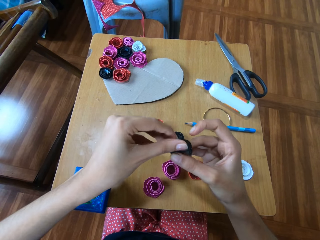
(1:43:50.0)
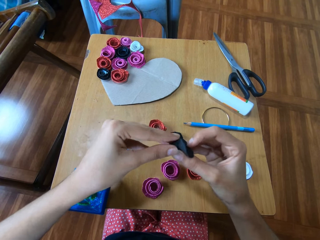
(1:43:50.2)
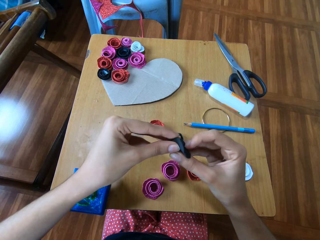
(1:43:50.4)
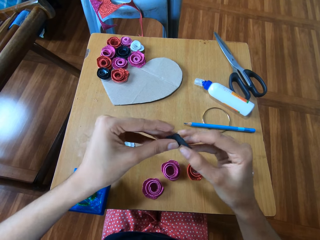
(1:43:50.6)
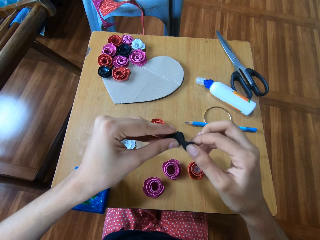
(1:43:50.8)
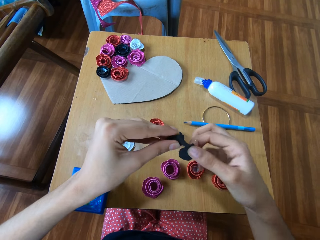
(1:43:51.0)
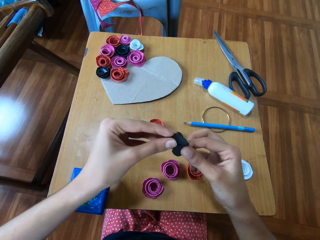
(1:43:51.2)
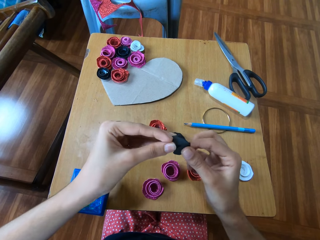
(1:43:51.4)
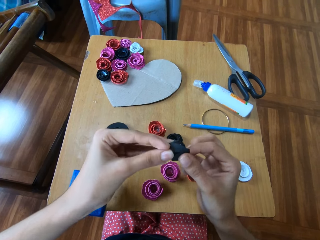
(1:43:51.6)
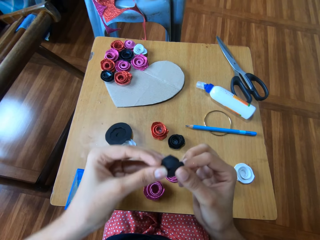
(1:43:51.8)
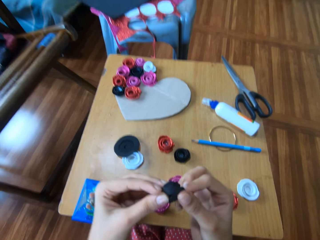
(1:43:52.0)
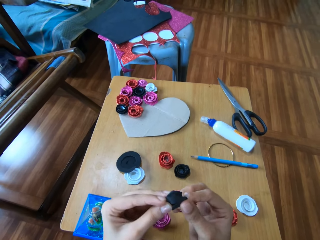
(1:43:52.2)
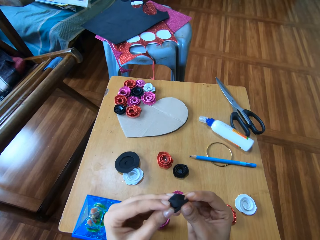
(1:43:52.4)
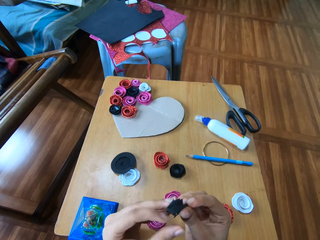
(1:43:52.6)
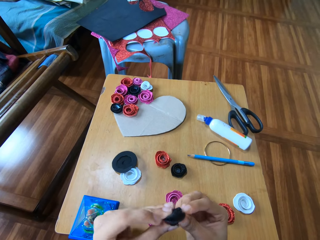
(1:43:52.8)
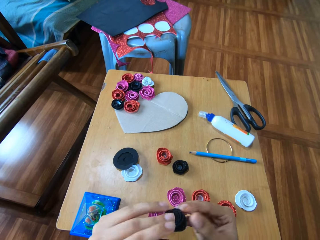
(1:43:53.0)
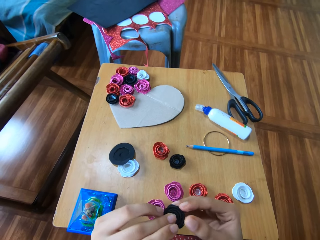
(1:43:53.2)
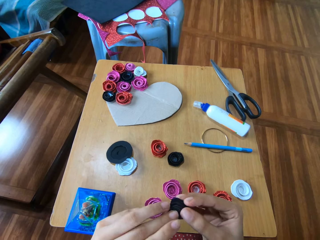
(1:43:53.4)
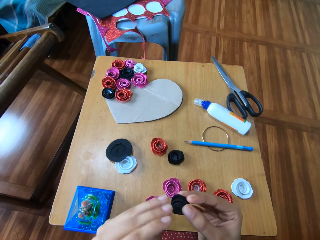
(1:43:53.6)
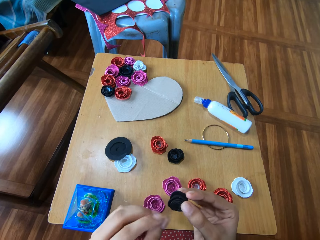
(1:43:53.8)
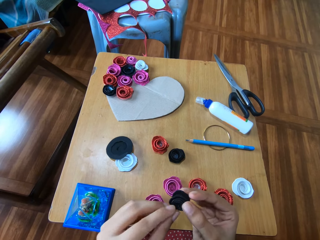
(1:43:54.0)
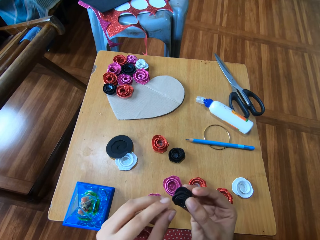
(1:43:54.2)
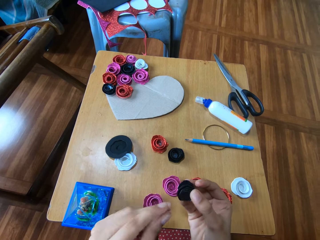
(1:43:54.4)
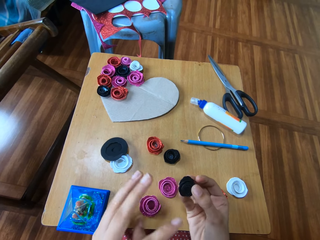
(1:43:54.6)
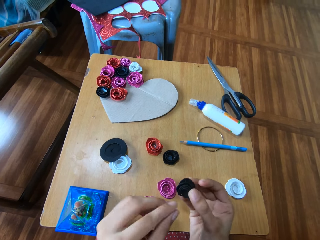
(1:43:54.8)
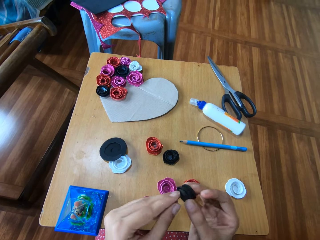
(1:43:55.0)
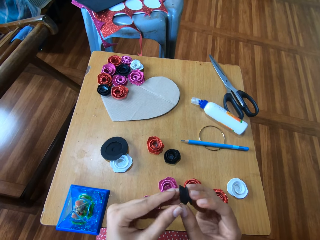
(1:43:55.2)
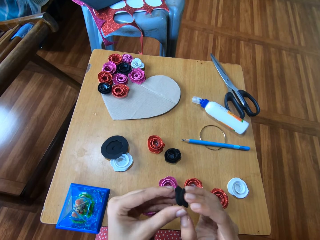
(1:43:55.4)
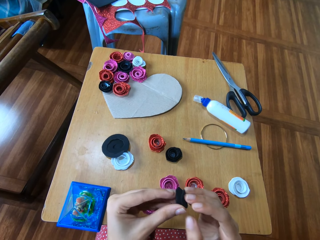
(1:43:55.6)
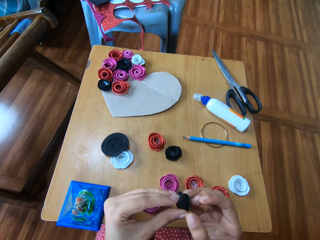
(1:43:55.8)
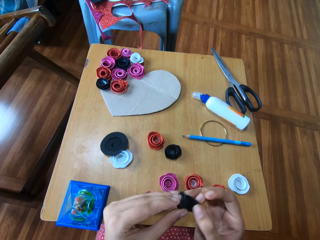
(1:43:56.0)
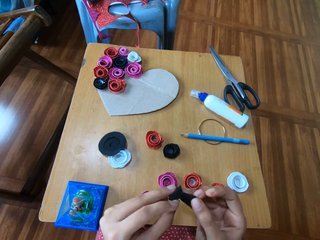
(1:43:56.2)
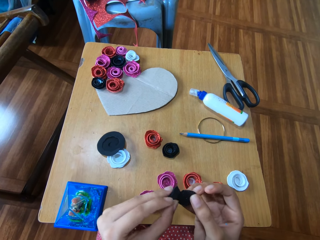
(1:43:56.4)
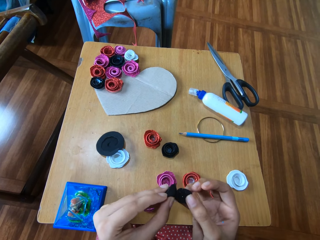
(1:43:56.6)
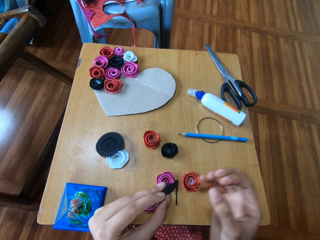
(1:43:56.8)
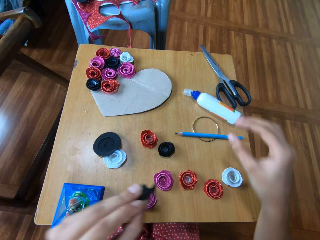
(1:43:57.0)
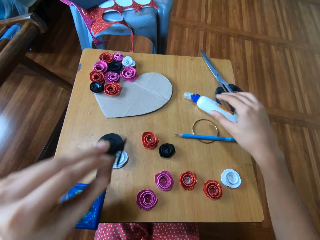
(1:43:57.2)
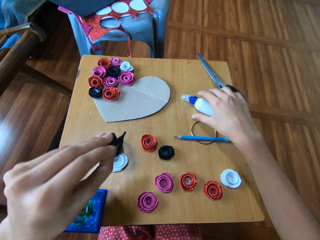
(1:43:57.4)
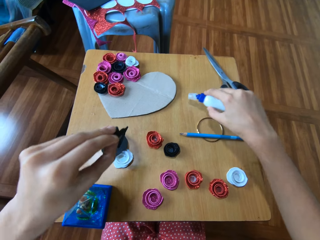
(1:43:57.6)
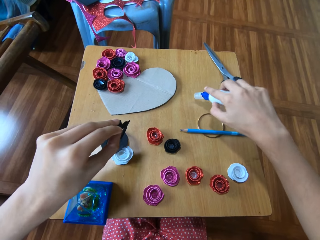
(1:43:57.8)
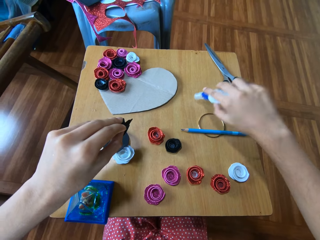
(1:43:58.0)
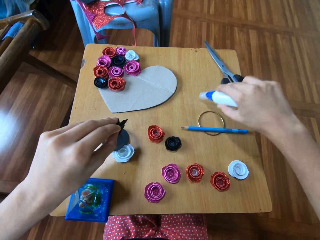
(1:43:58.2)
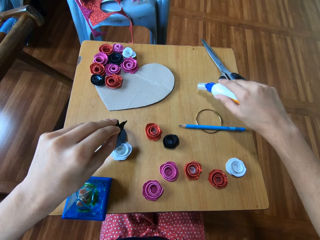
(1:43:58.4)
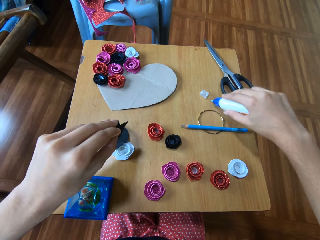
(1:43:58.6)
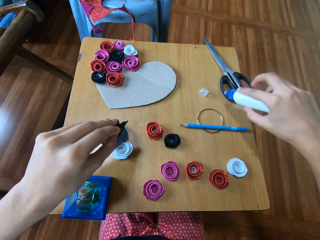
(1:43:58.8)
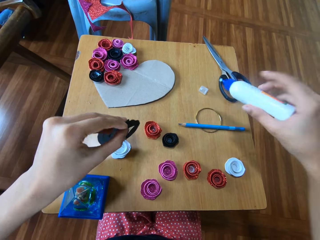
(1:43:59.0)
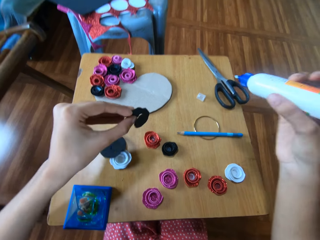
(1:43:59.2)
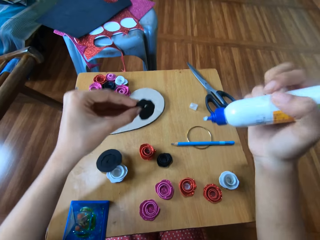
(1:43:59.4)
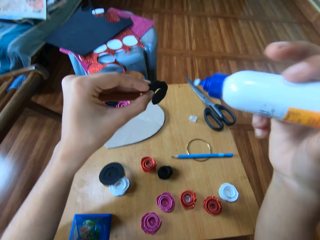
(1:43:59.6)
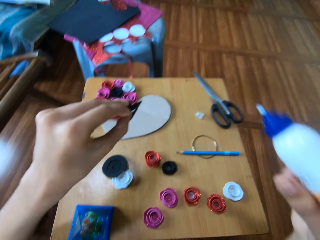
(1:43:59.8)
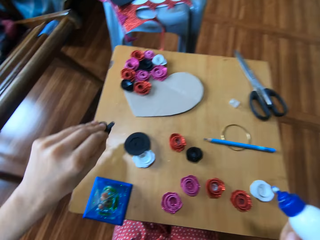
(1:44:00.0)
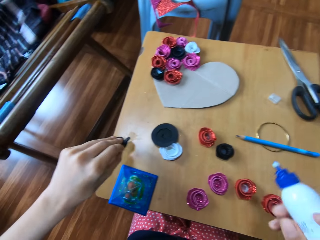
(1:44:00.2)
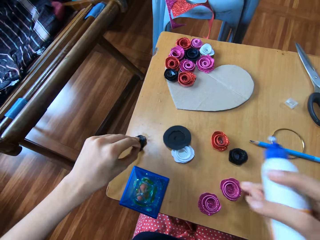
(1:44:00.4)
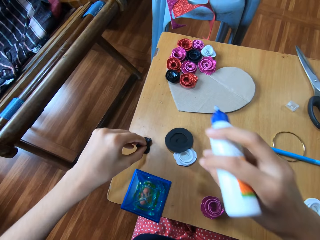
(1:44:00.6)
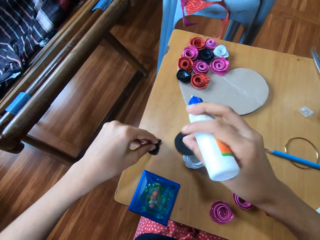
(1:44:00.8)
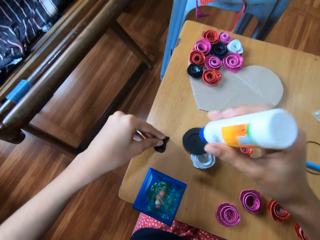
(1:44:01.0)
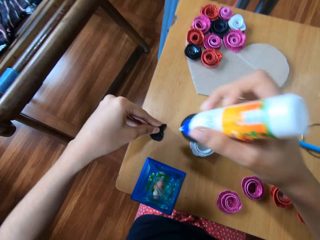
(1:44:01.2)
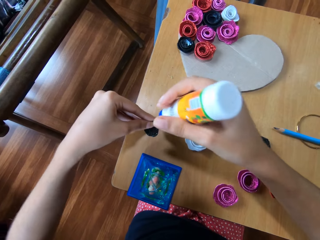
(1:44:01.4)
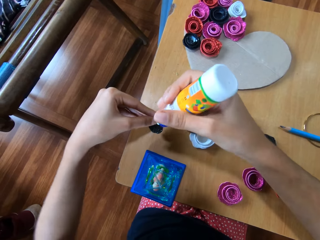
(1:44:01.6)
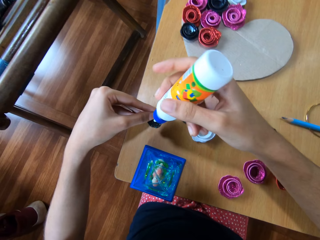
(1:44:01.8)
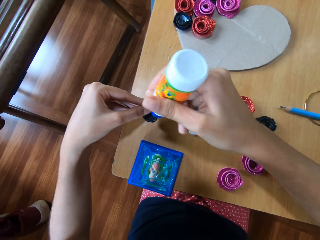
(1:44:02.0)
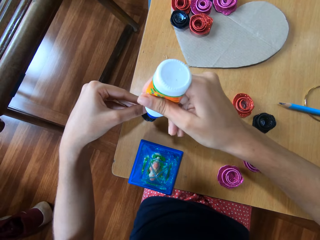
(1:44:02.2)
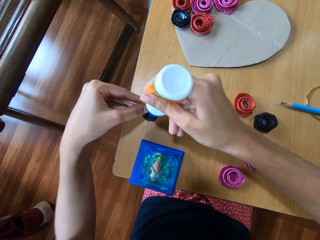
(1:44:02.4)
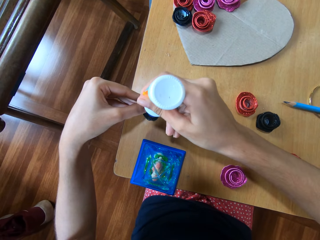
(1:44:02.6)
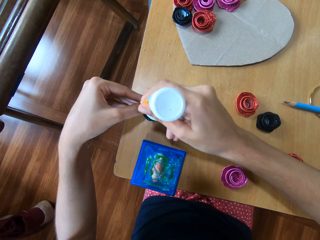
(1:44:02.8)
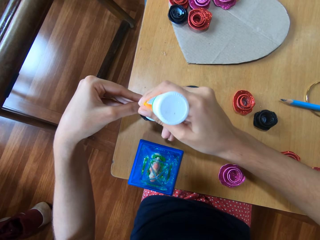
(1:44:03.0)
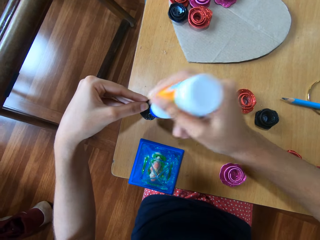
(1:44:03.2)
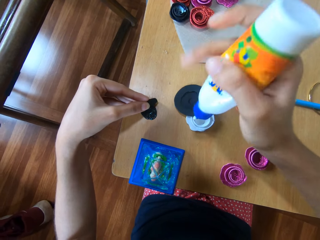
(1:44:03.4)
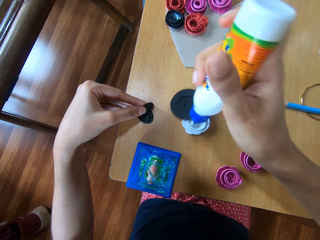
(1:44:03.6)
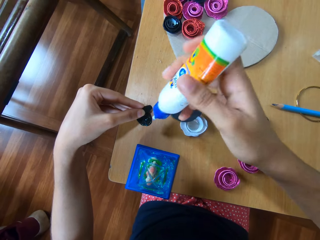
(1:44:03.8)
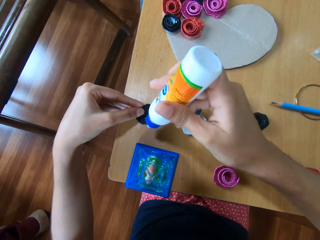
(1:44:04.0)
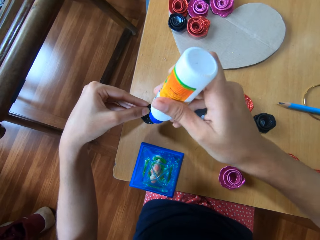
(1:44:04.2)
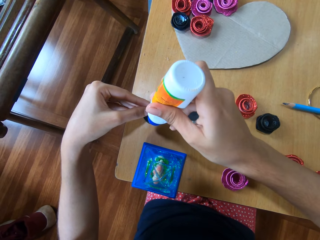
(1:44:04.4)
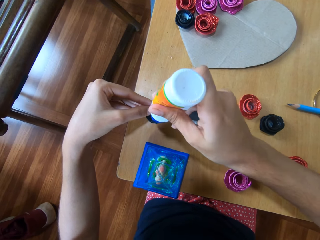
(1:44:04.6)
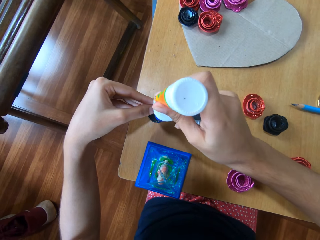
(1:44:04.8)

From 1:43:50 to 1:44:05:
The camera wearer picks up the glue from the table with the right hand. She places the paper flower on the table with the left hand. She applies glue on the paper flower with her right hand.

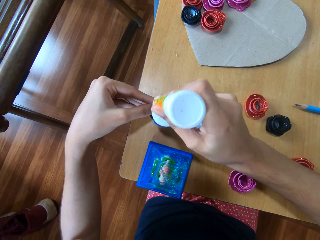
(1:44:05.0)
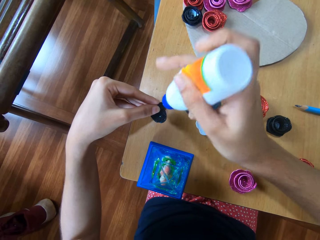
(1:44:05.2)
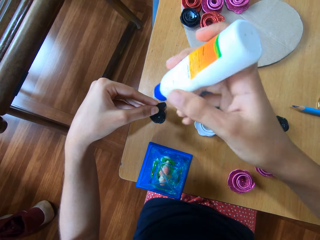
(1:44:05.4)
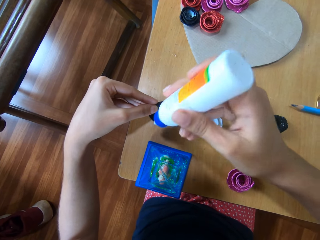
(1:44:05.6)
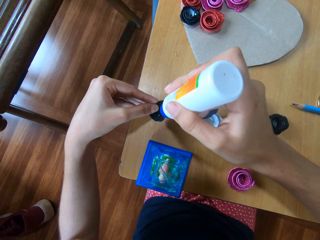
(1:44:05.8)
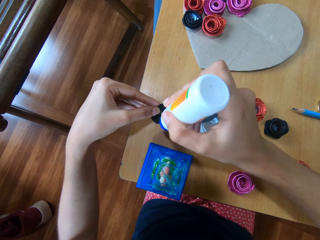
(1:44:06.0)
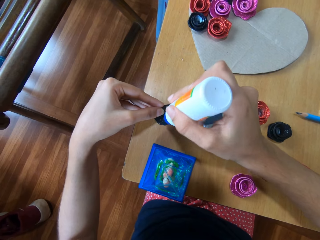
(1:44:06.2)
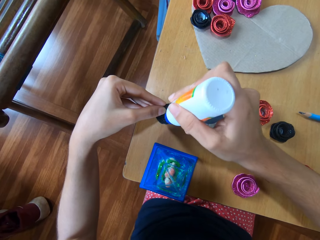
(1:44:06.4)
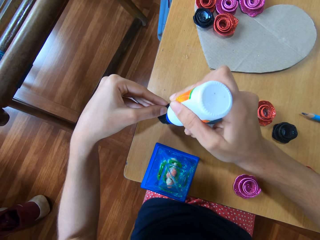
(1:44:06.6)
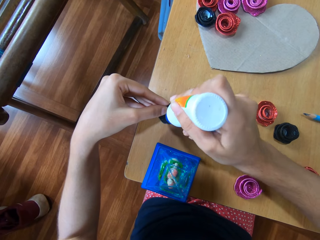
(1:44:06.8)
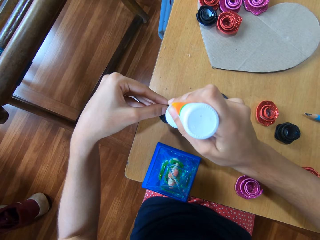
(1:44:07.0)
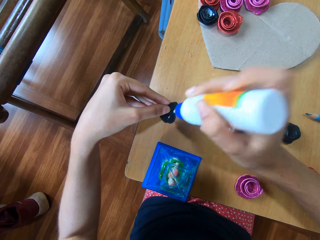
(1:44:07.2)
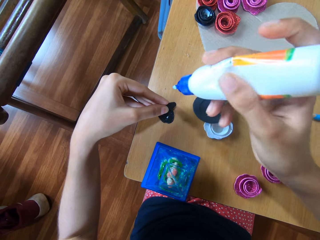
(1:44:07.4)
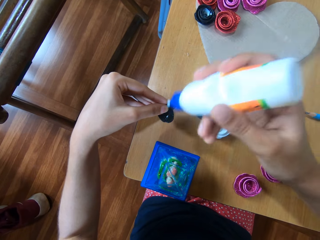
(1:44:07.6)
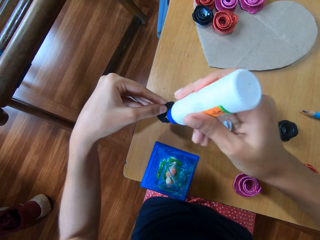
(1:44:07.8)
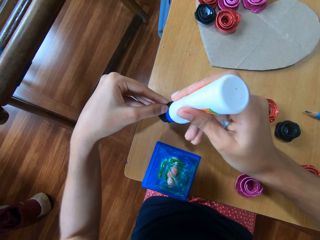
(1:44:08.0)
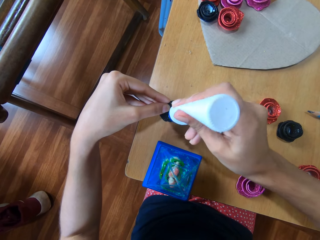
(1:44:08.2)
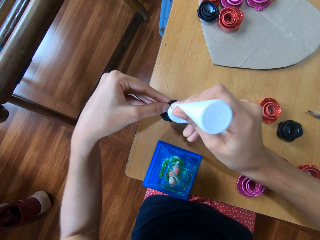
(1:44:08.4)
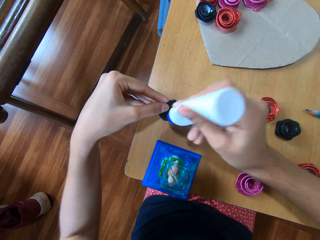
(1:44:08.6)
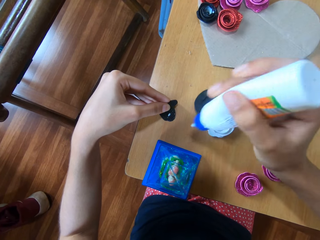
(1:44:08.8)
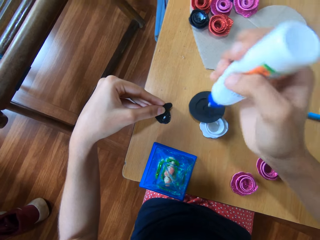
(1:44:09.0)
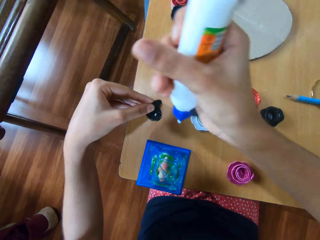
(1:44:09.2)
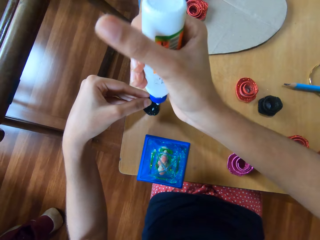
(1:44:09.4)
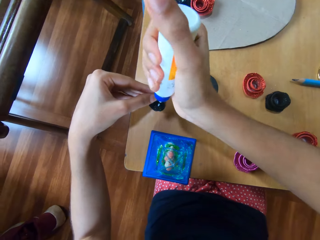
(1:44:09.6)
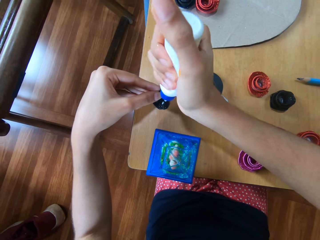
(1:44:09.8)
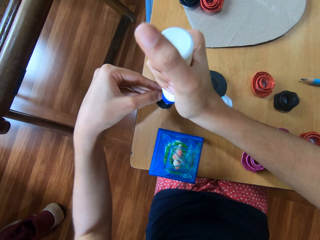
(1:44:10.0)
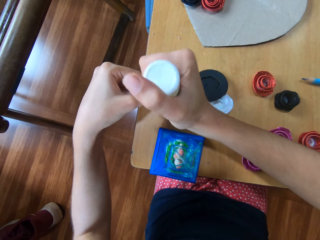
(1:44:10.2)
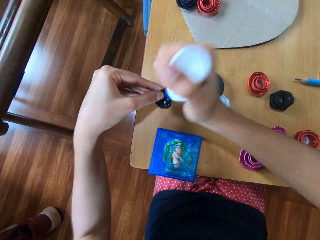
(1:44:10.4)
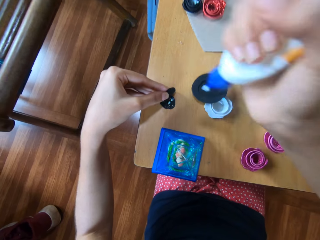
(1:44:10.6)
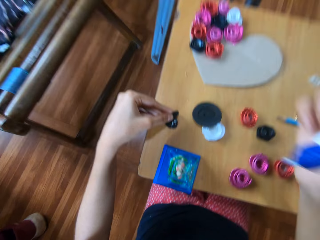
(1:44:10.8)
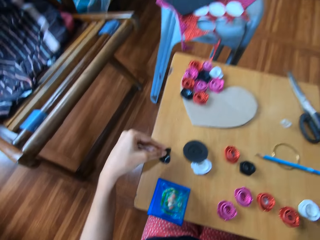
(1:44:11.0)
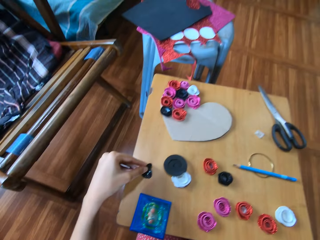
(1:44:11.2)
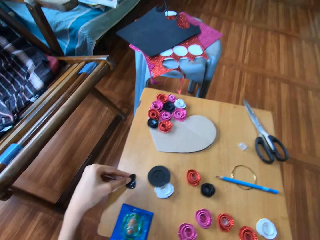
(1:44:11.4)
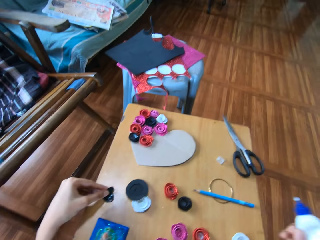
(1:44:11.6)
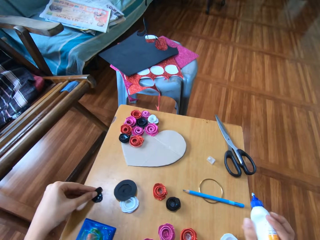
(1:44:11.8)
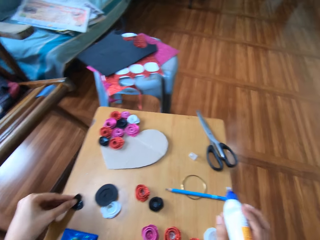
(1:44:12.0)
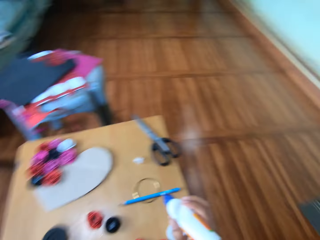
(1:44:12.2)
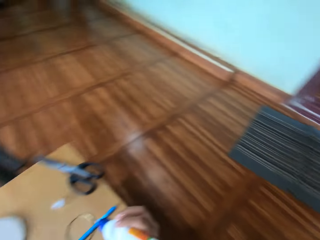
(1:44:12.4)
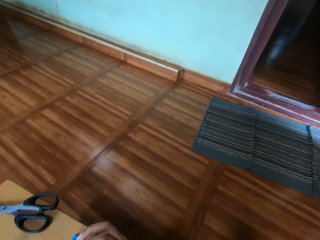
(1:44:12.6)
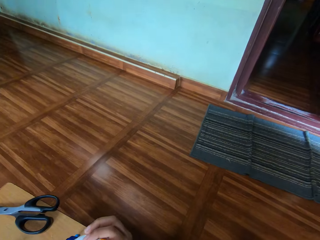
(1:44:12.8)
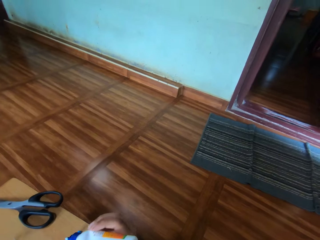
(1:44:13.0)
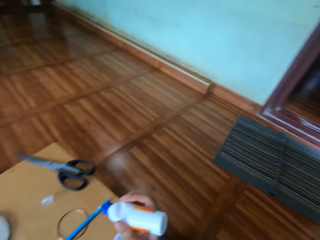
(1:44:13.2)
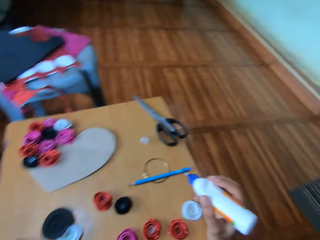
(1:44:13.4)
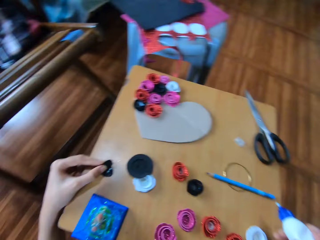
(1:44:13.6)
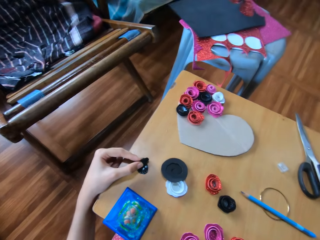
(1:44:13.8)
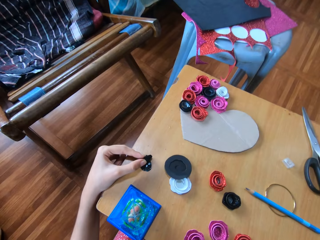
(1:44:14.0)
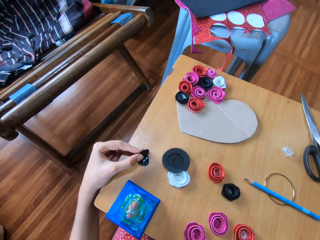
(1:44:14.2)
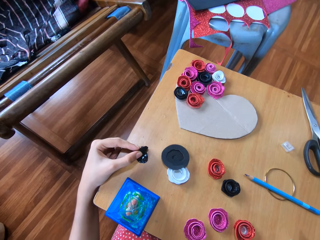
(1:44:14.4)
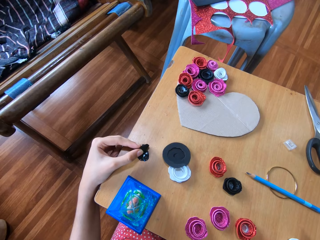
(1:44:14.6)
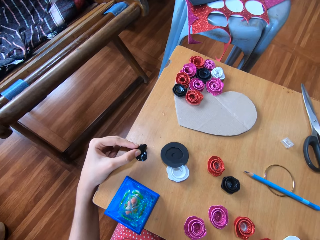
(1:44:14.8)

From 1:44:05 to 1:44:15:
The camera wearer looks to her right.
